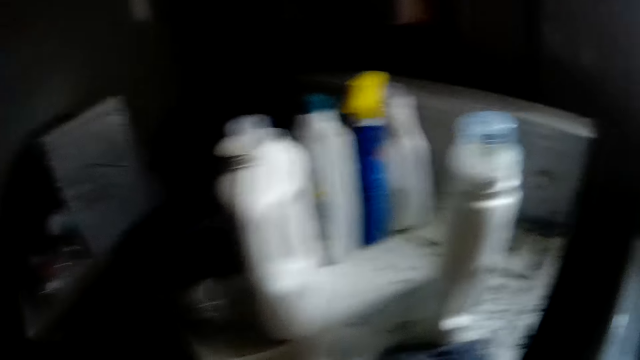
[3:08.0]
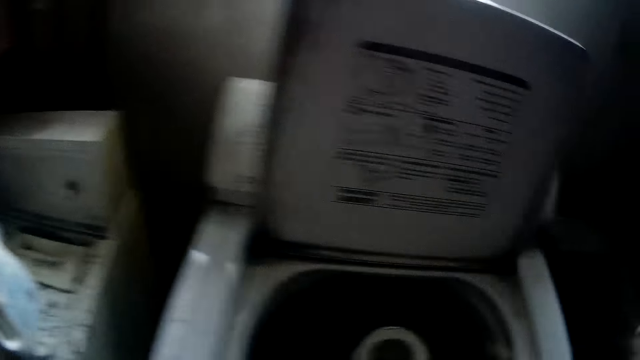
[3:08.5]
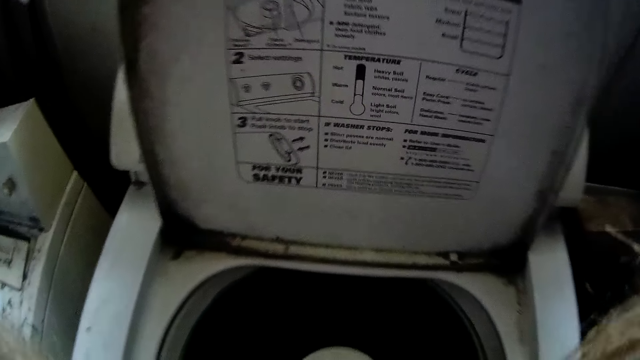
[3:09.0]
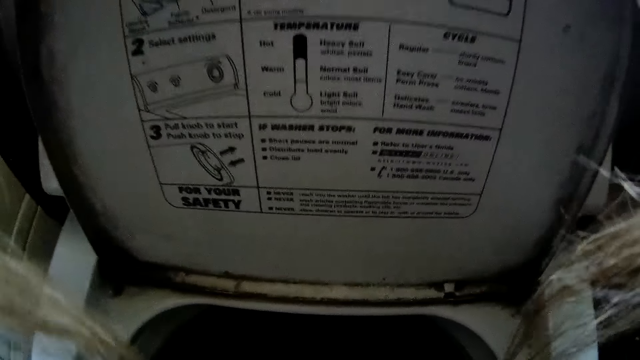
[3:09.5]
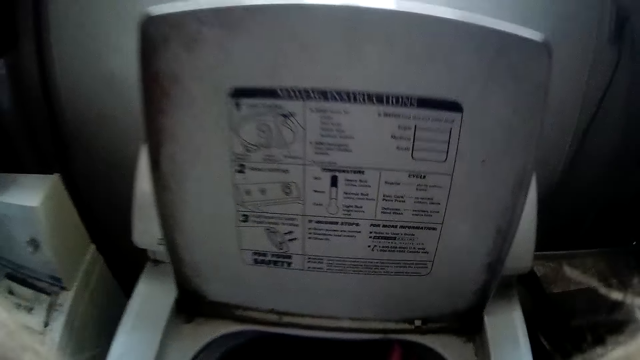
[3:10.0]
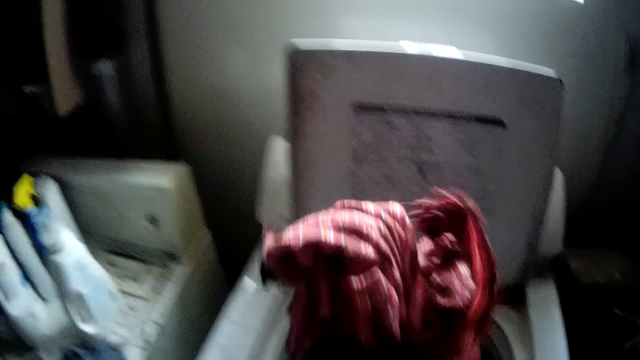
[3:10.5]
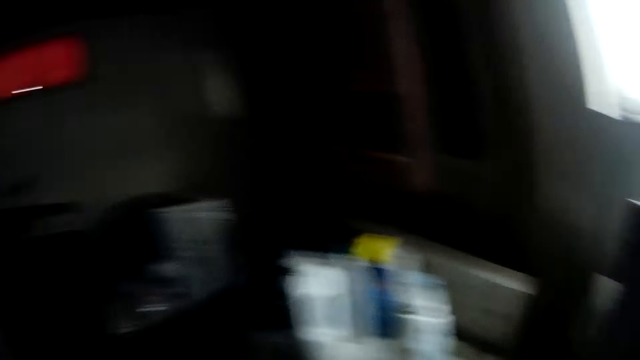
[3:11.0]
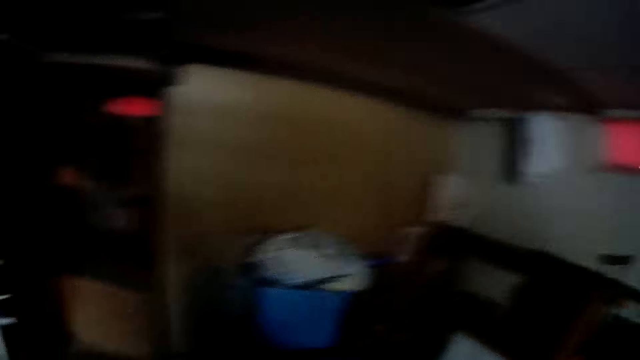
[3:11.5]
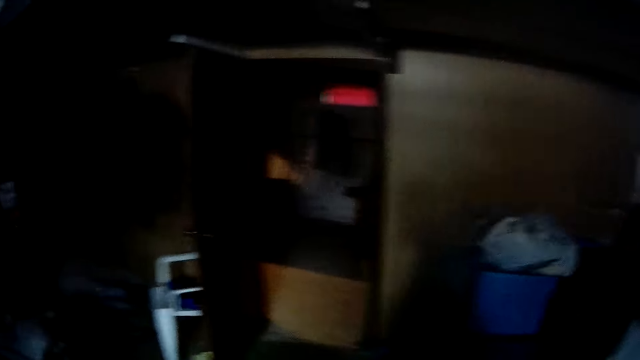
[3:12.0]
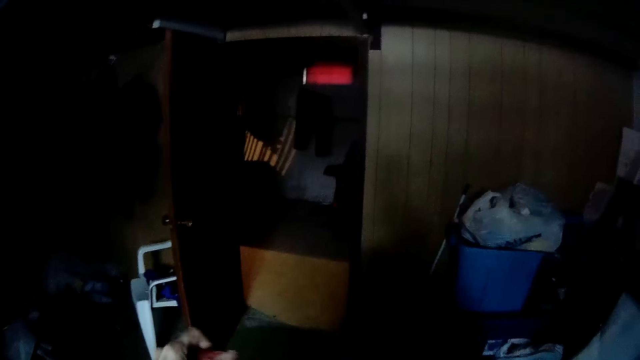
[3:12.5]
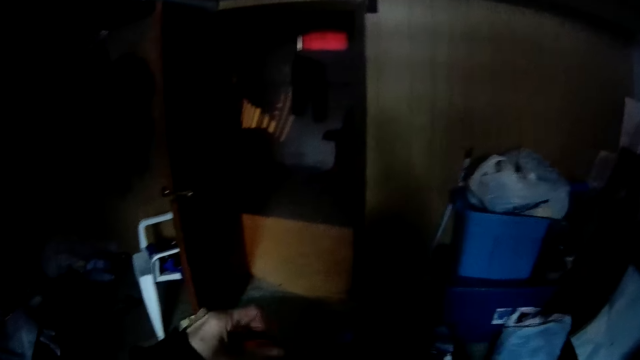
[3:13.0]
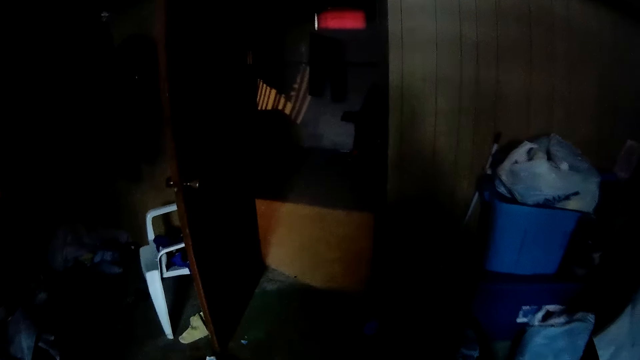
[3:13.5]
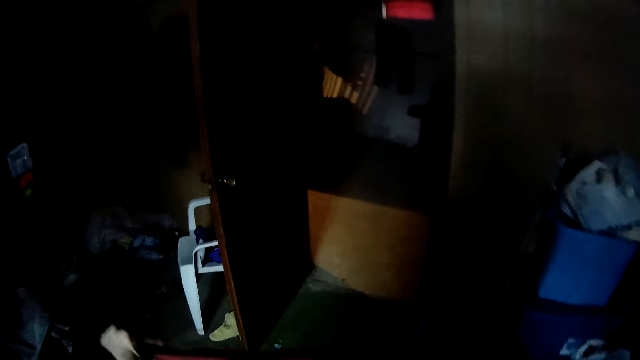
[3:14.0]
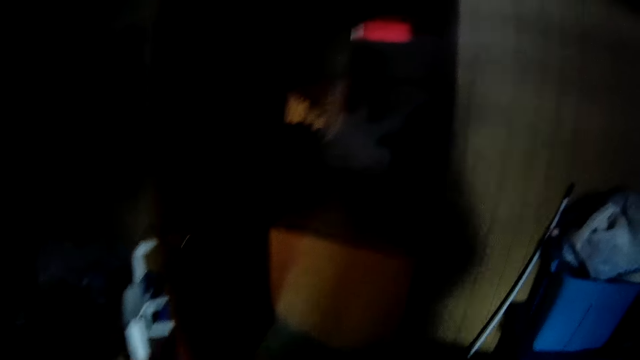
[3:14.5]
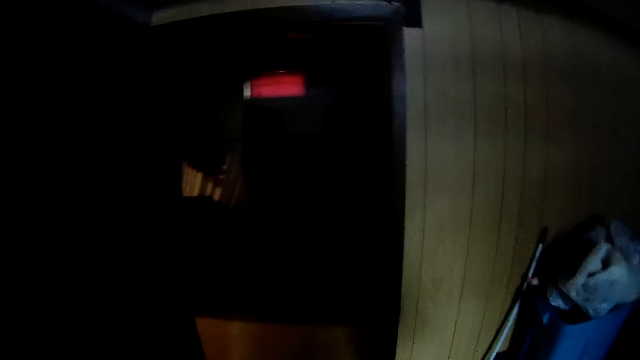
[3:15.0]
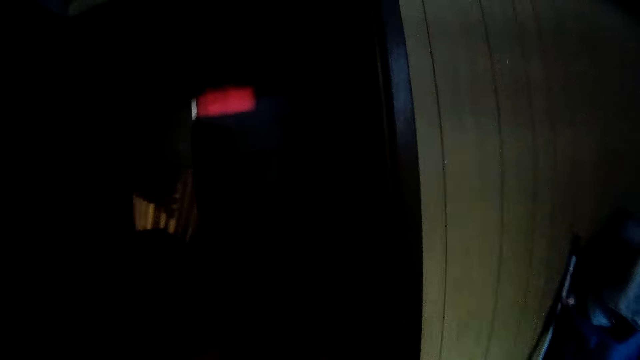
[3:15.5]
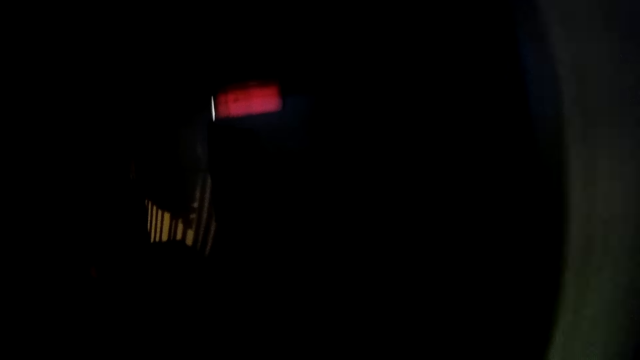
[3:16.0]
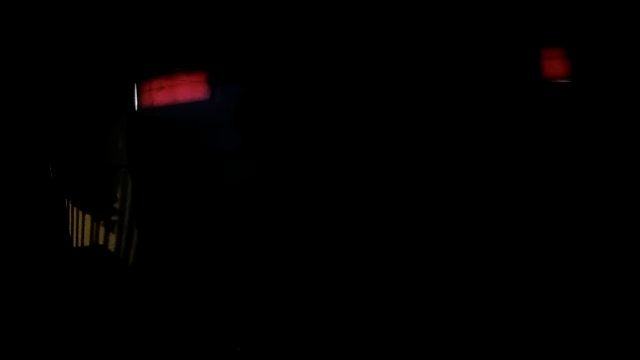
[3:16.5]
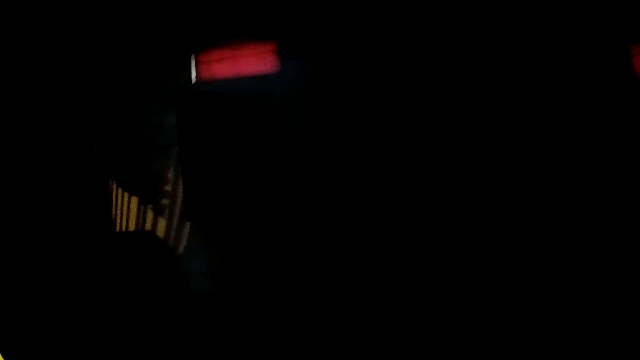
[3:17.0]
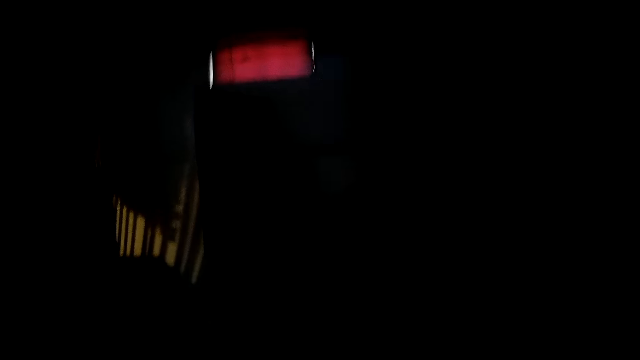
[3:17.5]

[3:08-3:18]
The camera wearer moves clothes from the washing machine to the basket on the floor with her hands.

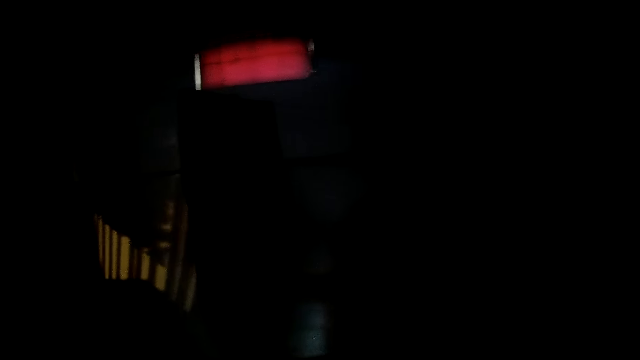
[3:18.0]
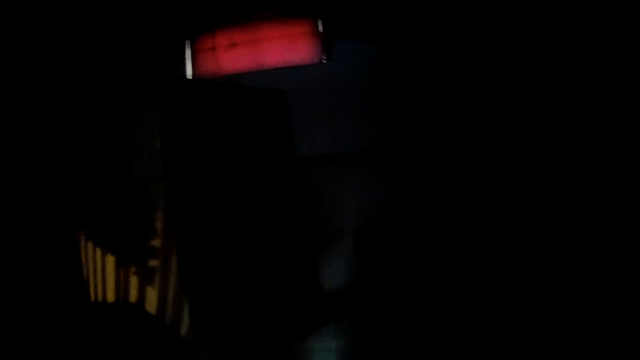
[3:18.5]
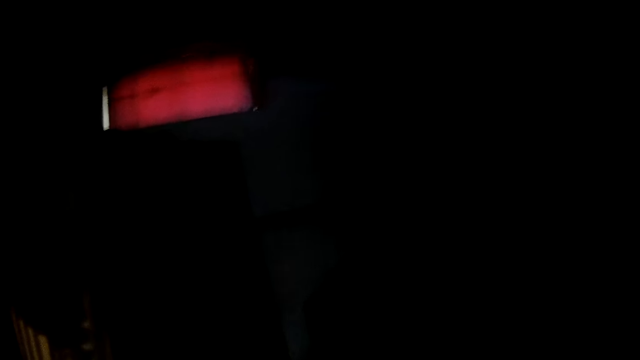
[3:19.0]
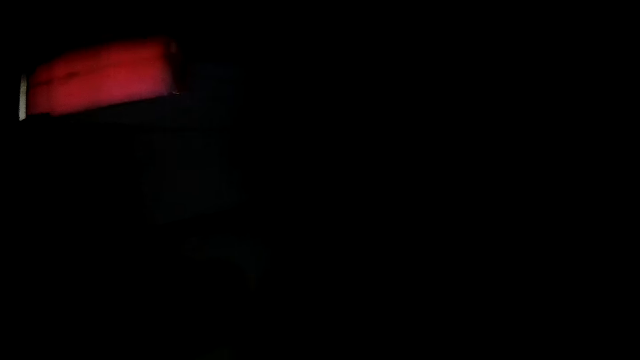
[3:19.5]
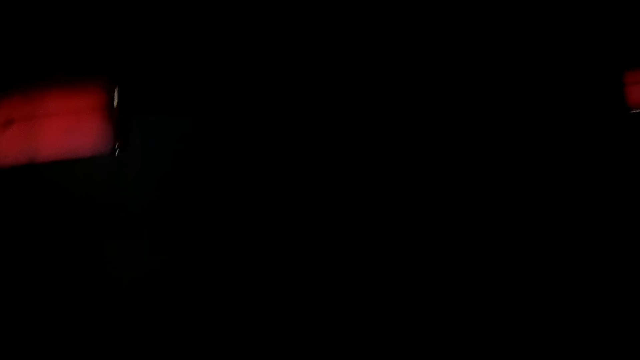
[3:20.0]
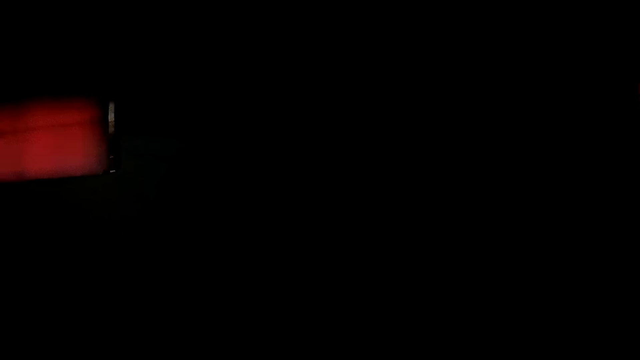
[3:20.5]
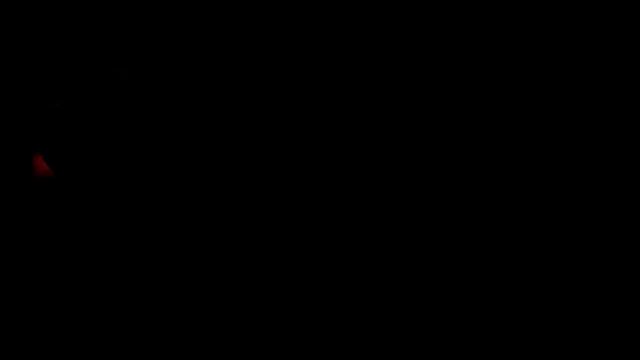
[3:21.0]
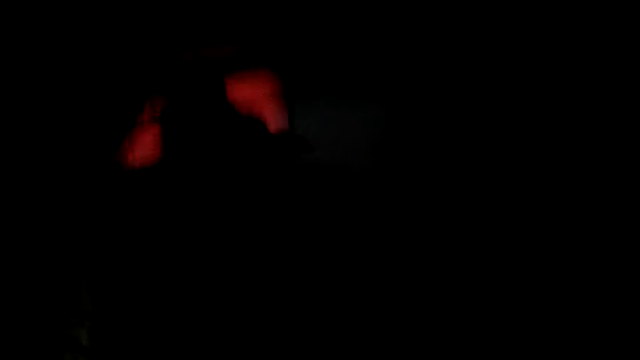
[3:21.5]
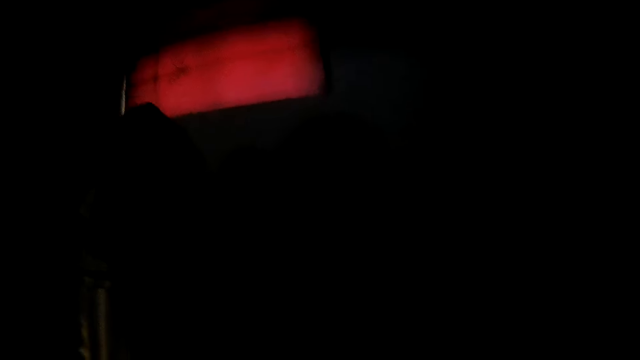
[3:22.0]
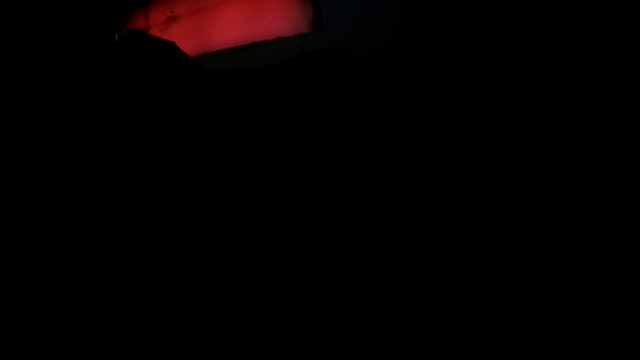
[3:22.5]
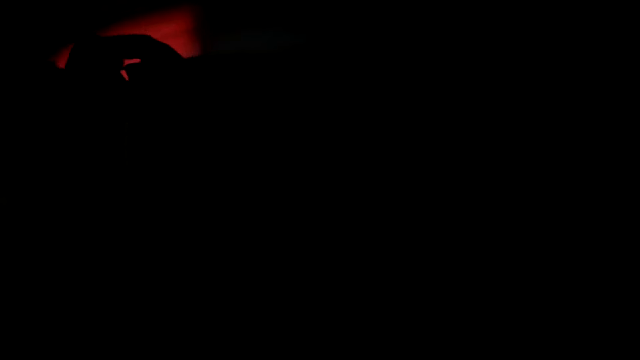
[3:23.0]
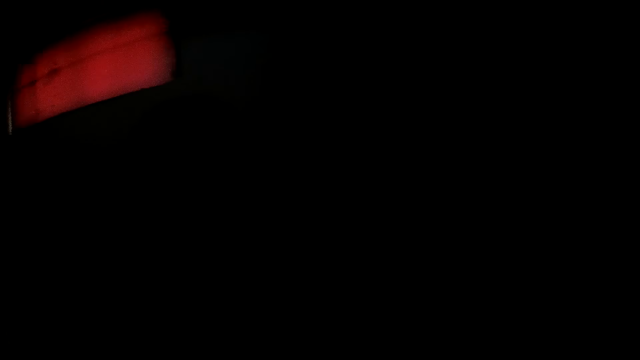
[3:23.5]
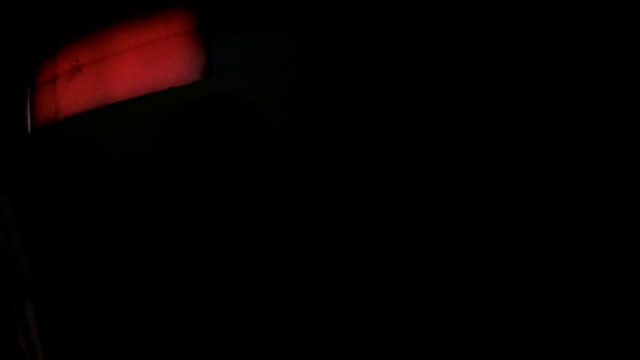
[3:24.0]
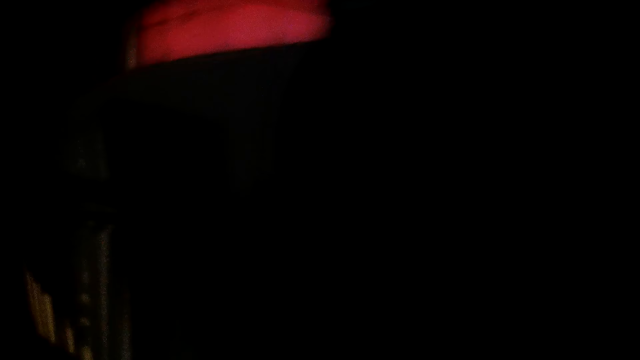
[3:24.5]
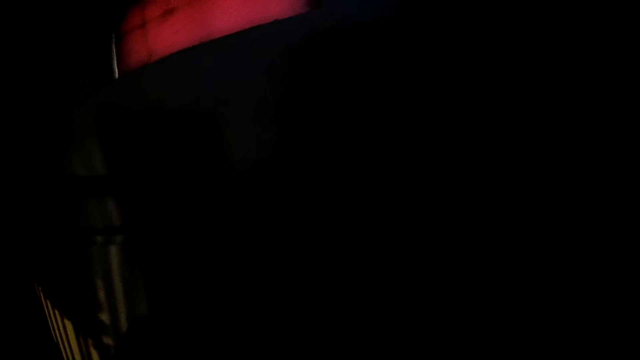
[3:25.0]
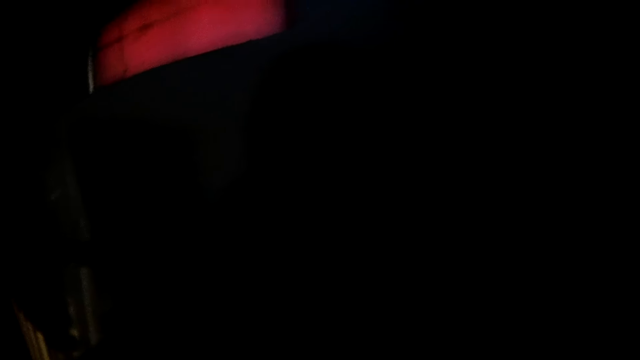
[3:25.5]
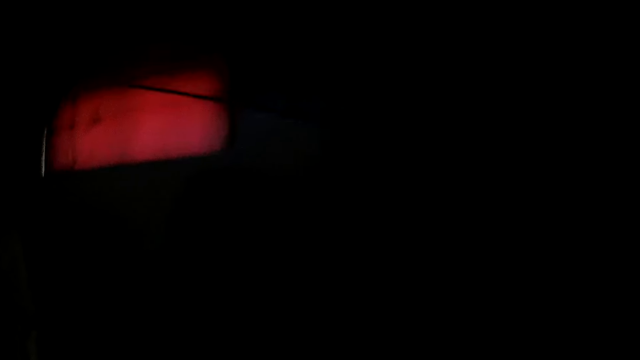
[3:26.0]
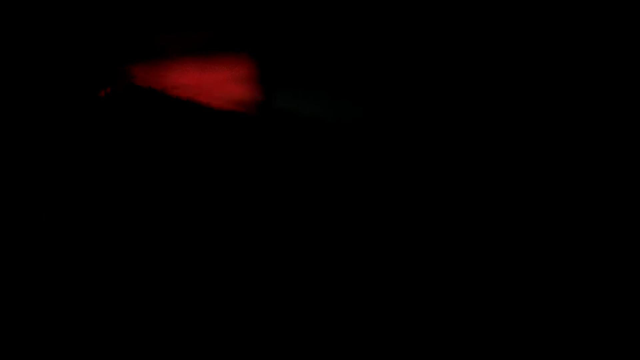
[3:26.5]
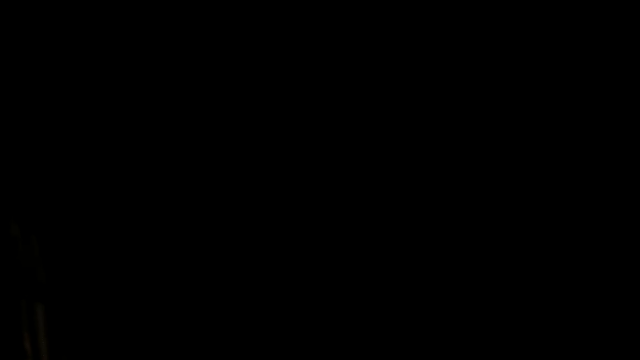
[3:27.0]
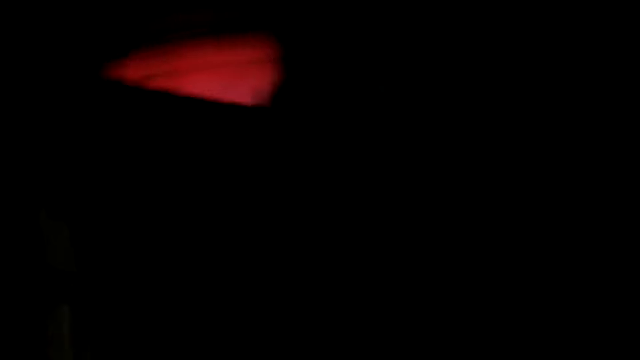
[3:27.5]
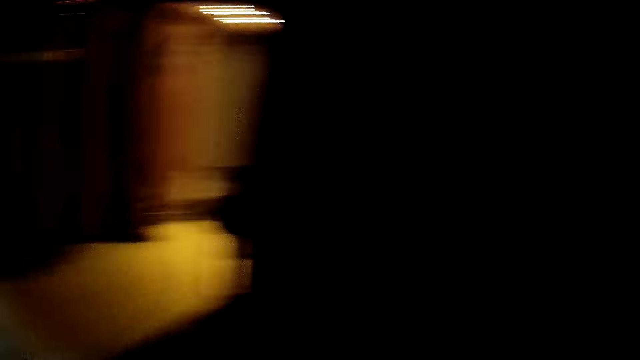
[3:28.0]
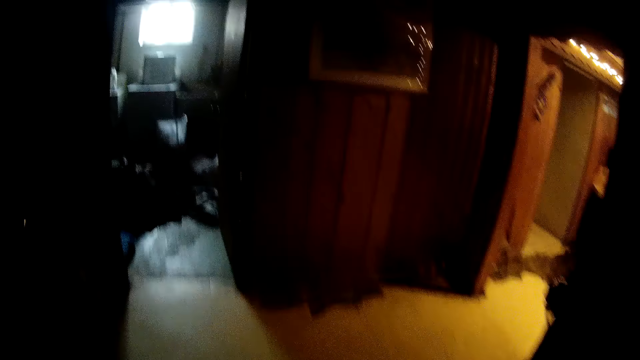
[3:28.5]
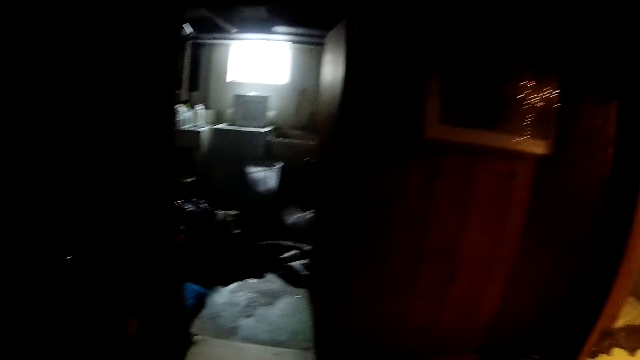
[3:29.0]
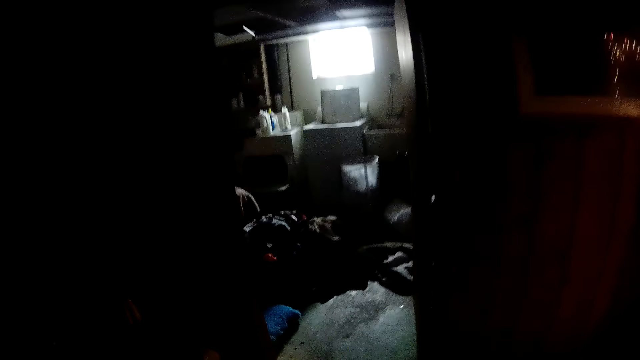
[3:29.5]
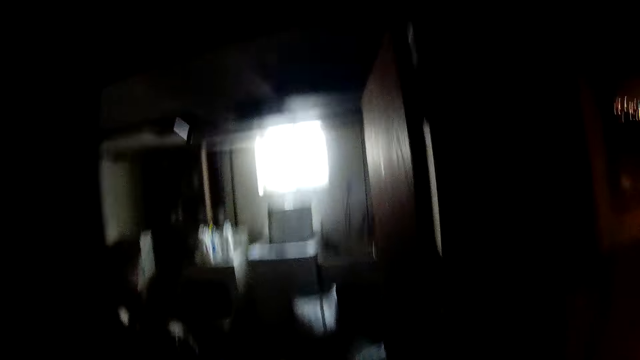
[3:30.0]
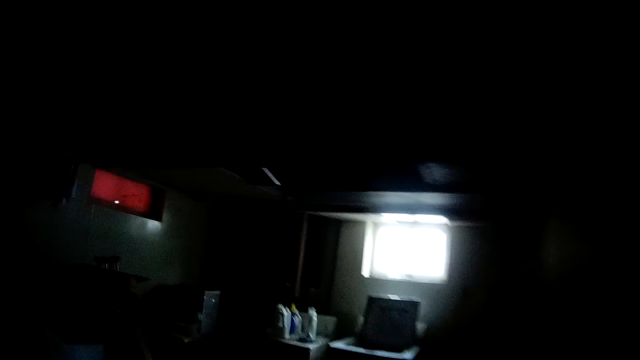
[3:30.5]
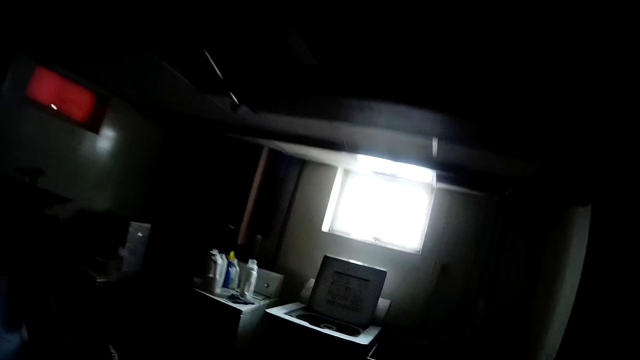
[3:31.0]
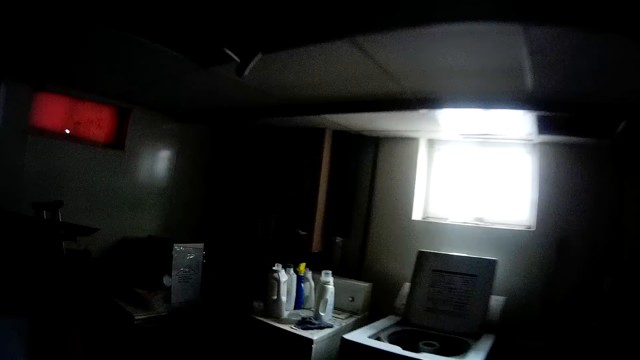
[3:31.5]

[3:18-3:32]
The camera wearer hangs the cloth on the dry line with her hands. She moves around the room.
